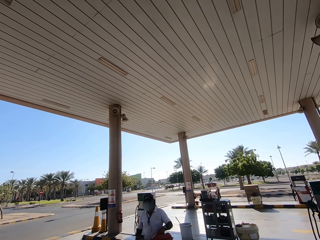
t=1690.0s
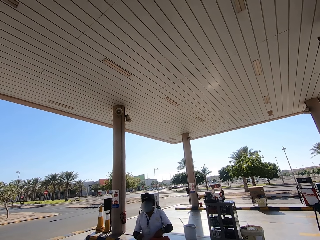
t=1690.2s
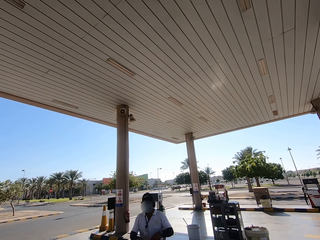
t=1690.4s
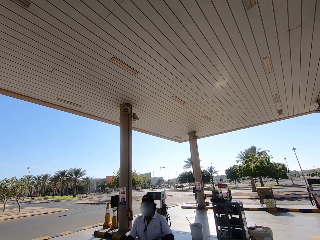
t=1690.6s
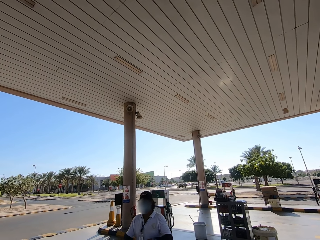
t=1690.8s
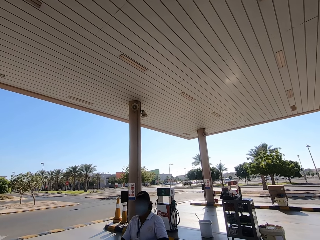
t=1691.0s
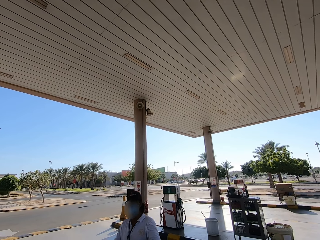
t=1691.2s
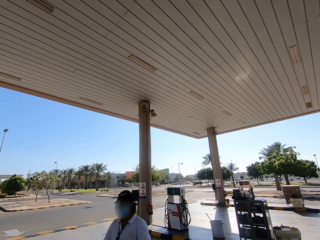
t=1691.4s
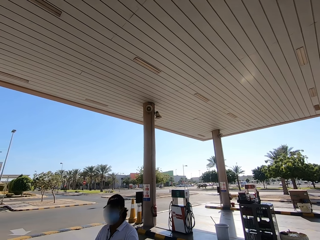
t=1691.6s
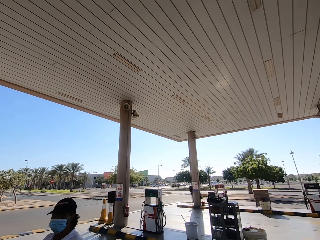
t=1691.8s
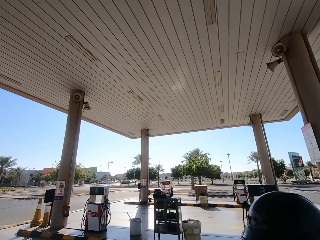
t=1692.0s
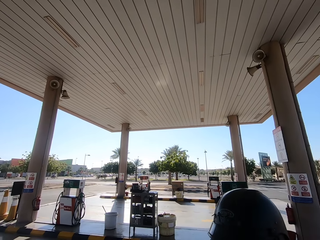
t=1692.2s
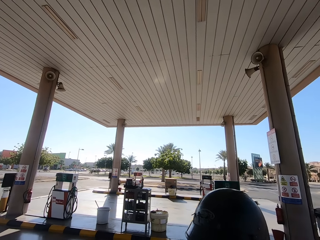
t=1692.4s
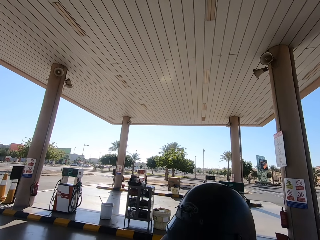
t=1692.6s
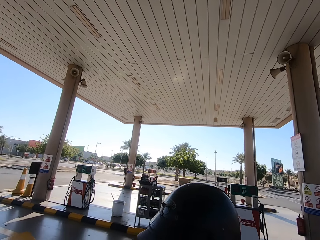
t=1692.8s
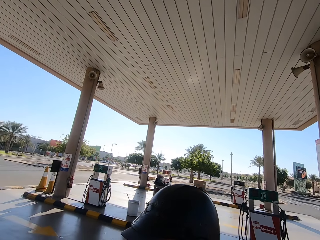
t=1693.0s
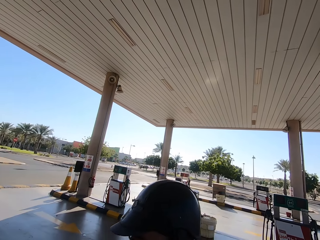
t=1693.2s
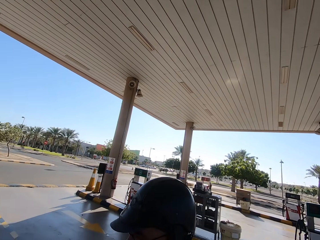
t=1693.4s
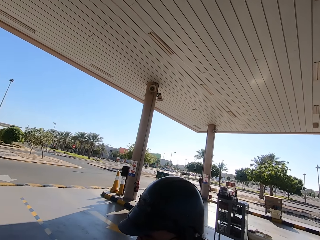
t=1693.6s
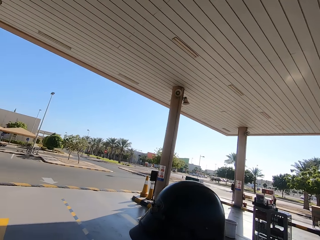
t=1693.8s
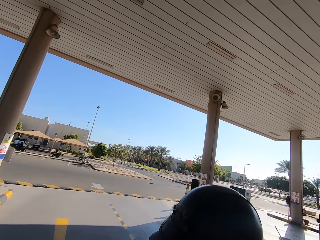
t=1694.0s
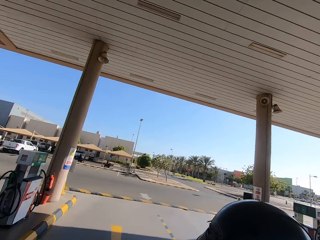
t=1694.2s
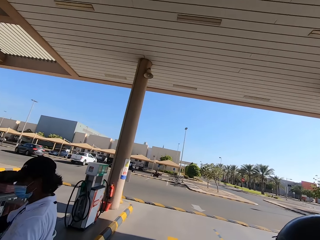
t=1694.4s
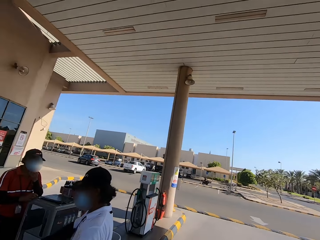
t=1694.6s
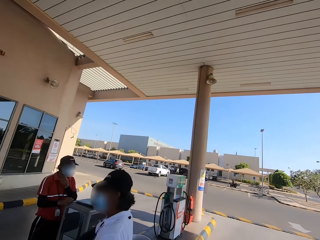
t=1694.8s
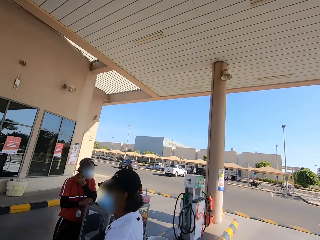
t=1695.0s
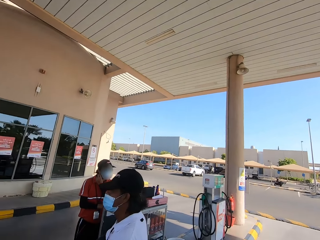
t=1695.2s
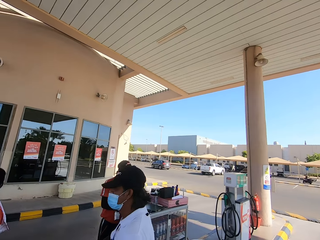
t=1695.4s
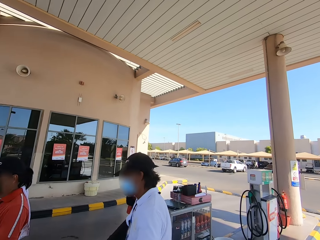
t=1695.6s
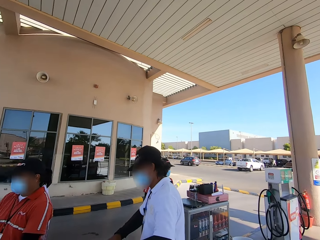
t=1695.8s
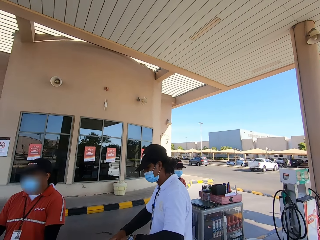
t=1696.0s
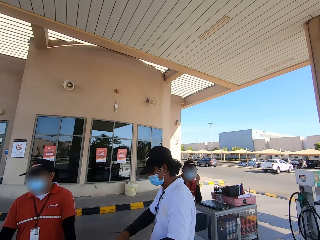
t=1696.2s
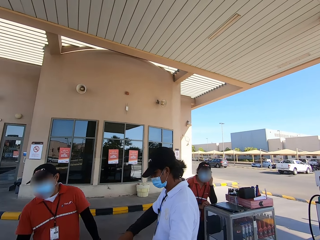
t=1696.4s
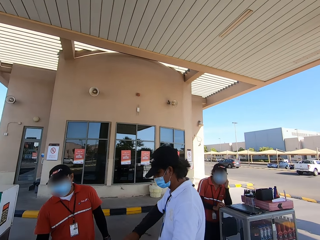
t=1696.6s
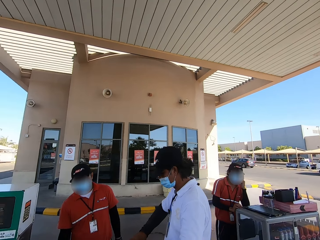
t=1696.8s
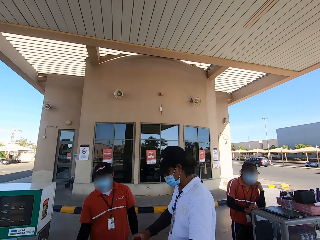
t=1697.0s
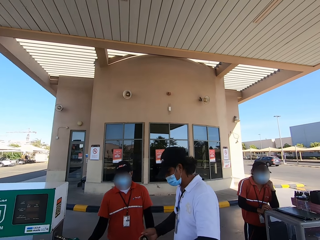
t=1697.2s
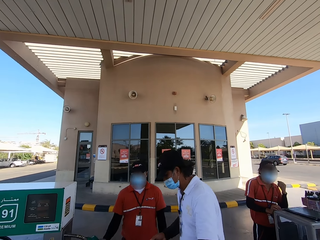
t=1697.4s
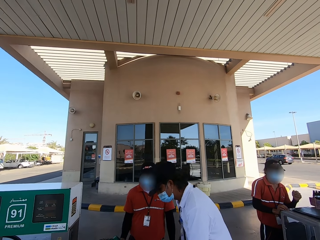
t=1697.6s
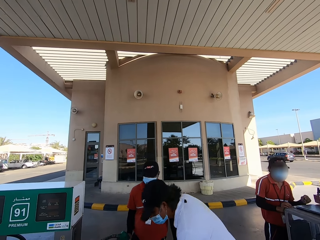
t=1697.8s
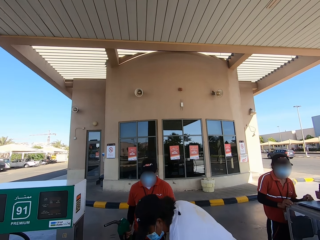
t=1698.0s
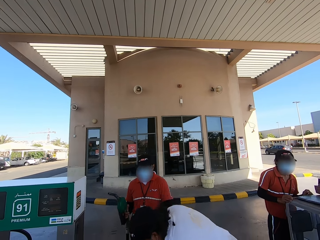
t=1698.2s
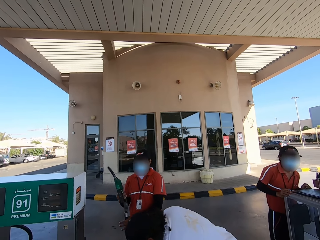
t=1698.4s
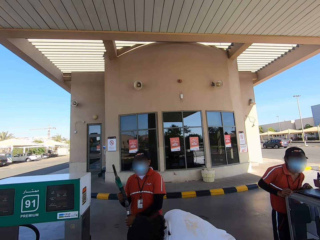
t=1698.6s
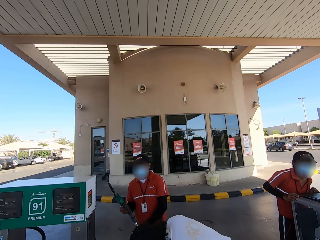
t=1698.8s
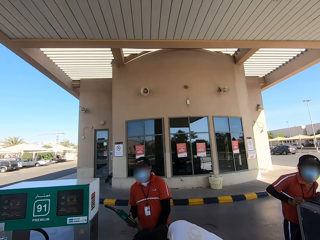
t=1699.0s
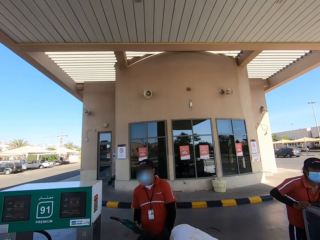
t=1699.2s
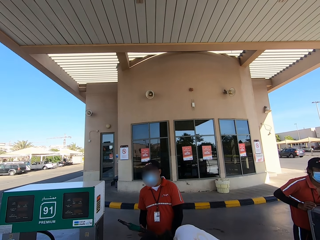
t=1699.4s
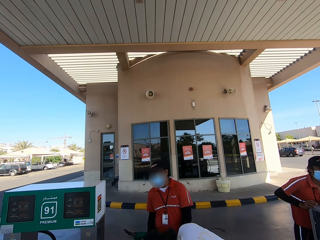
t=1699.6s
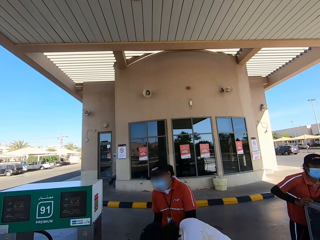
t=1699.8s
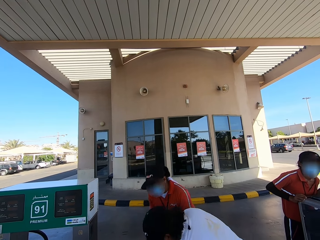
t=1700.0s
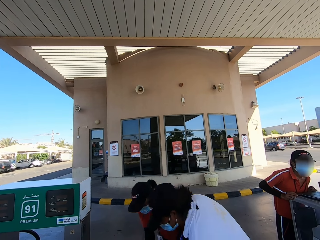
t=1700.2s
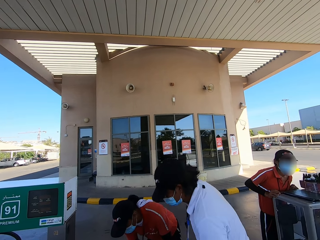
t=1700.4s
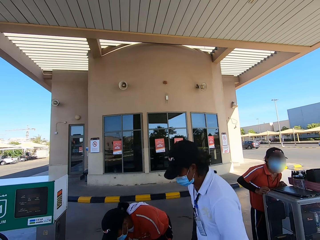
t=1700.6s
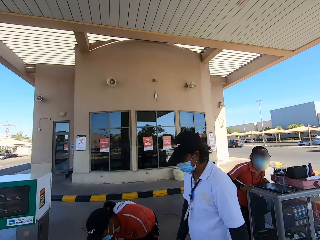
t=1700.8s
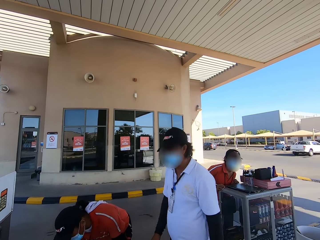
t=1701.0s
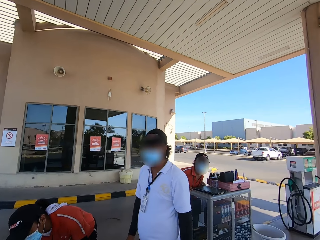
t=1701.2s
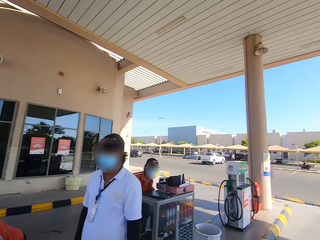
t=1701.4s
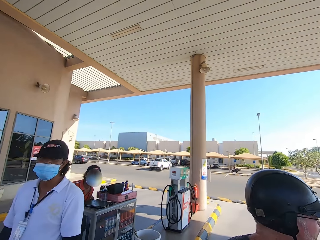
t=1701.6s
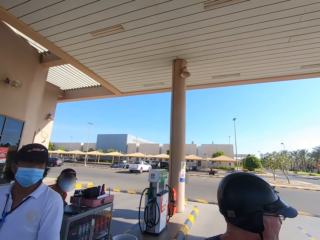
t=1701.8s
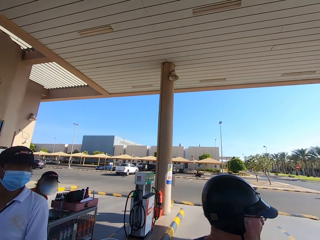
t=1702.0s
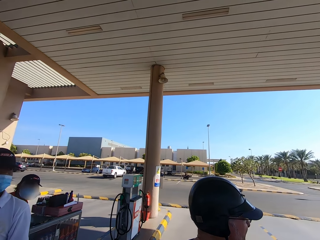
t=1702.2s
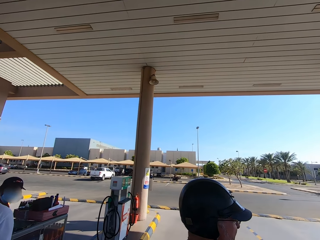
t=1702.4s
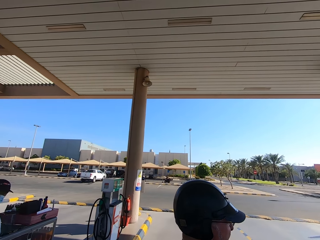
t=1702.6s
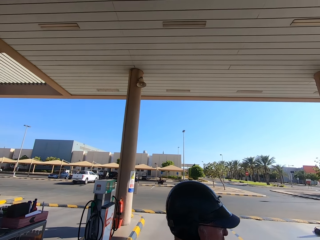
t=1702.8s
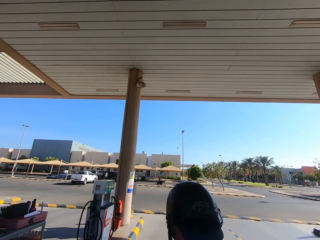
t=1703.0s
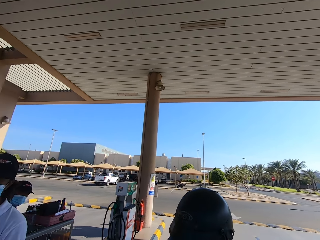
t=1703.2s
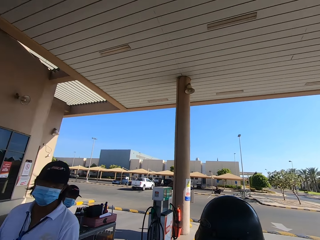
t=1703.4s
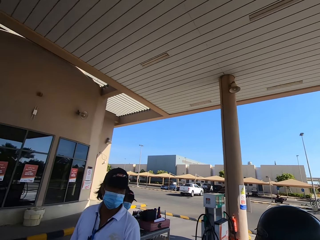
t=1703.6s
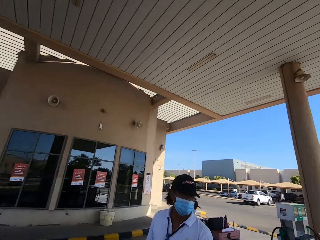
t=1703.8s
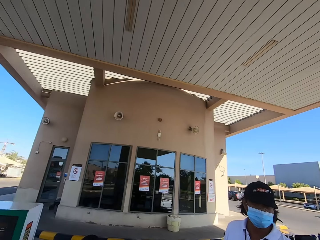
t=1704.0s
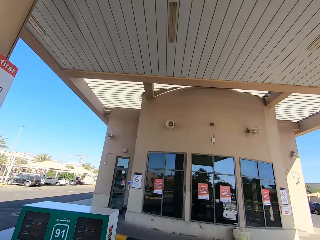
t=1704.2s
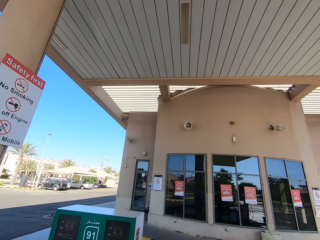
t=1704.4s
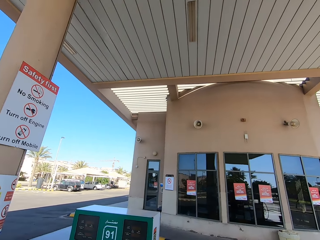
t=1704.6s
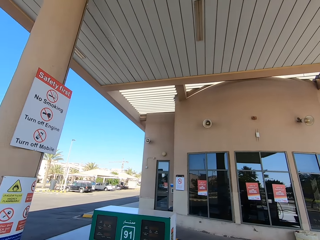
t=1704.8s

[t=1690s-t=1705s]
The camera wearer looks around the petrol station. A man puts down the jerry can. Another man holds a gasoline pump with his right hand. The other man fills the jerry can with the gasoline pump in his right hand.

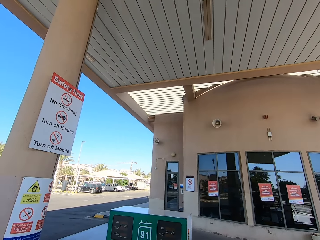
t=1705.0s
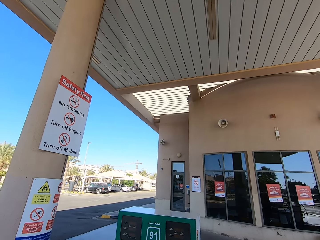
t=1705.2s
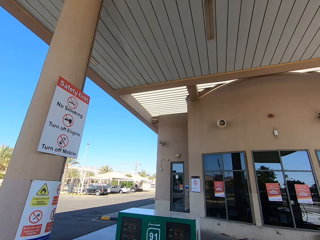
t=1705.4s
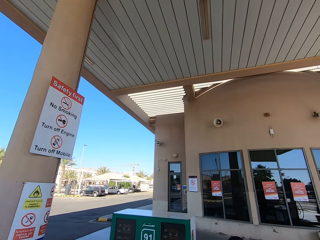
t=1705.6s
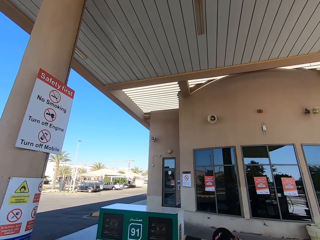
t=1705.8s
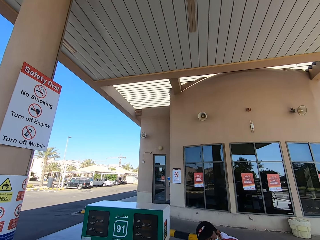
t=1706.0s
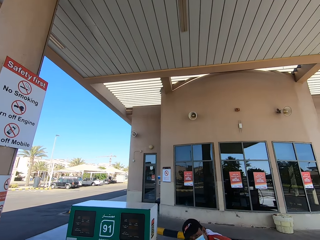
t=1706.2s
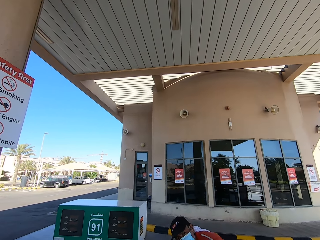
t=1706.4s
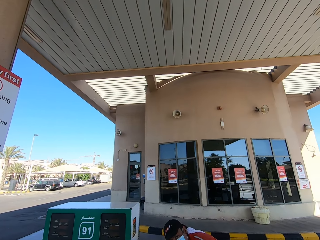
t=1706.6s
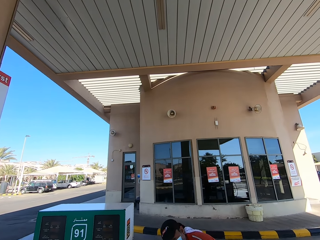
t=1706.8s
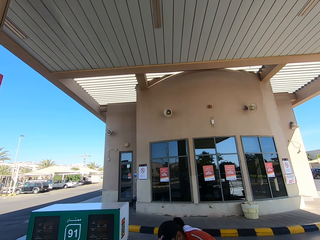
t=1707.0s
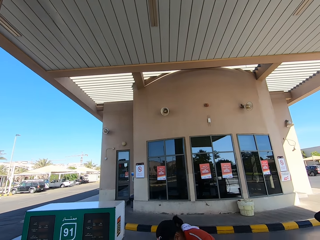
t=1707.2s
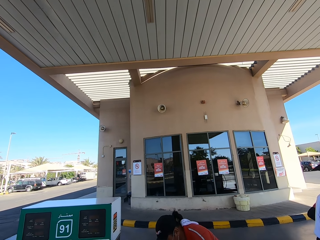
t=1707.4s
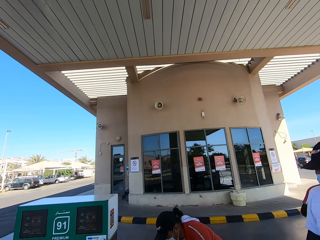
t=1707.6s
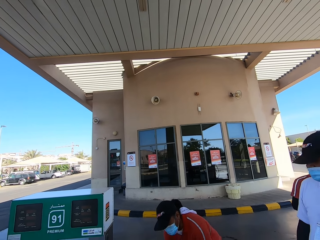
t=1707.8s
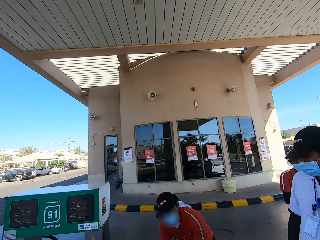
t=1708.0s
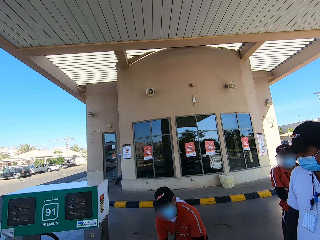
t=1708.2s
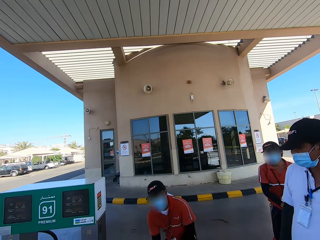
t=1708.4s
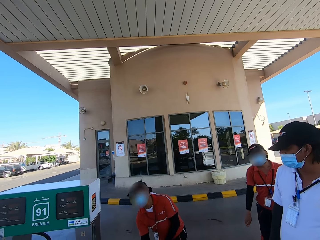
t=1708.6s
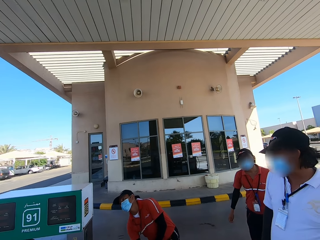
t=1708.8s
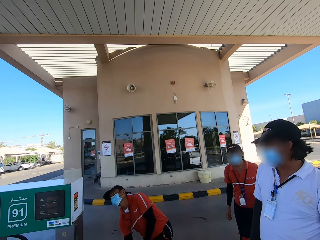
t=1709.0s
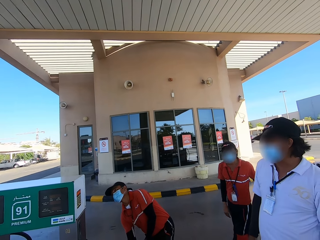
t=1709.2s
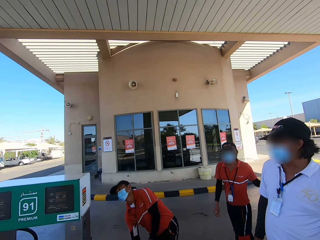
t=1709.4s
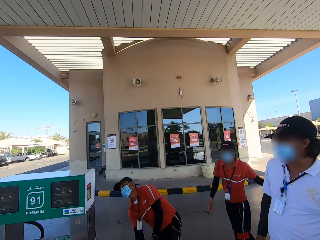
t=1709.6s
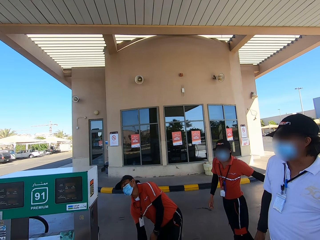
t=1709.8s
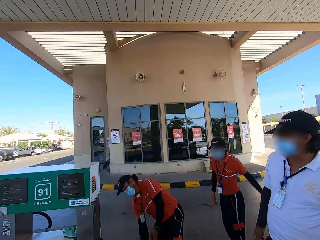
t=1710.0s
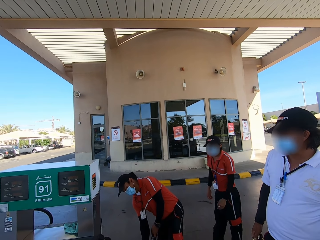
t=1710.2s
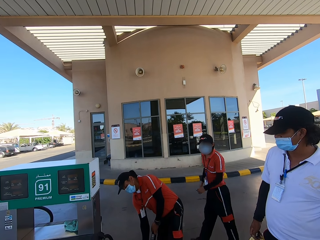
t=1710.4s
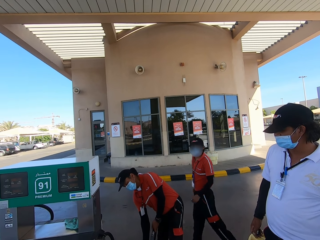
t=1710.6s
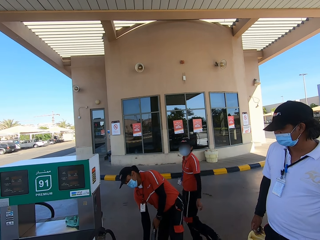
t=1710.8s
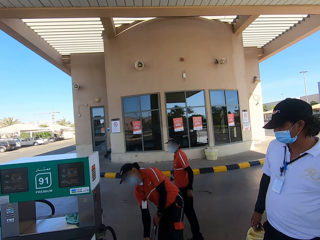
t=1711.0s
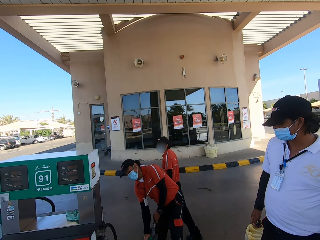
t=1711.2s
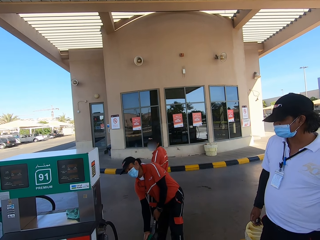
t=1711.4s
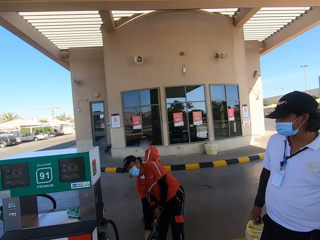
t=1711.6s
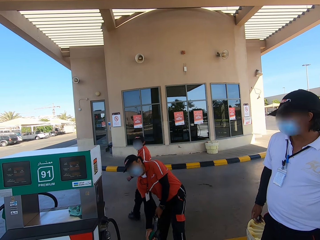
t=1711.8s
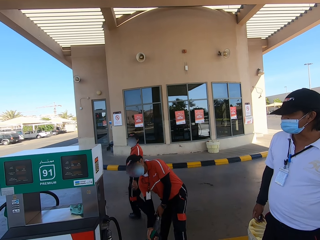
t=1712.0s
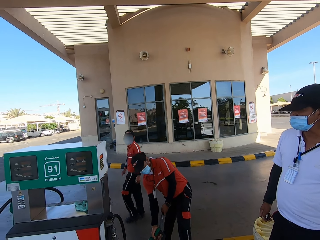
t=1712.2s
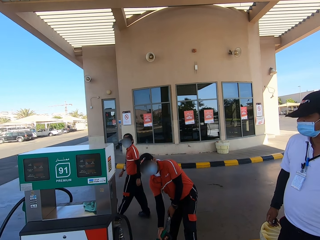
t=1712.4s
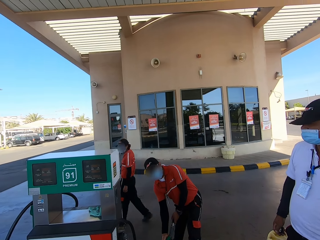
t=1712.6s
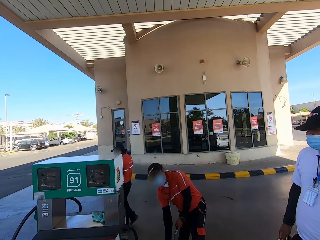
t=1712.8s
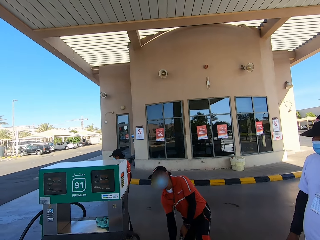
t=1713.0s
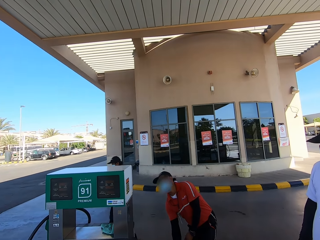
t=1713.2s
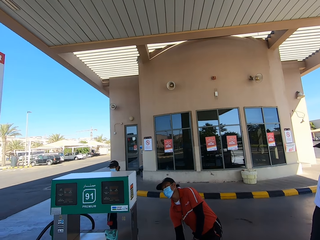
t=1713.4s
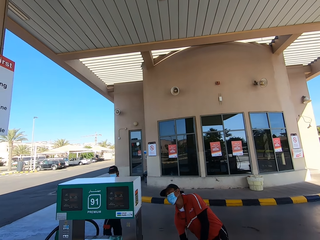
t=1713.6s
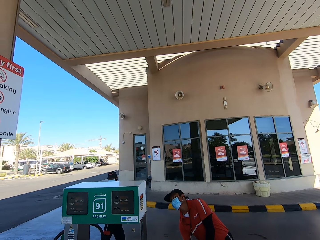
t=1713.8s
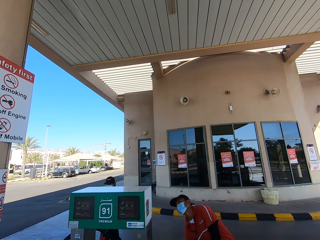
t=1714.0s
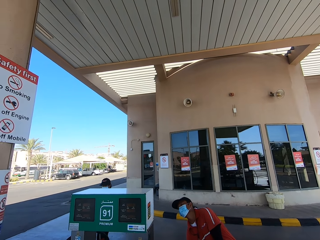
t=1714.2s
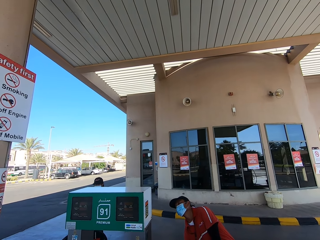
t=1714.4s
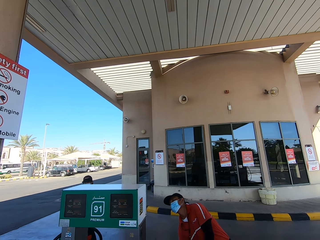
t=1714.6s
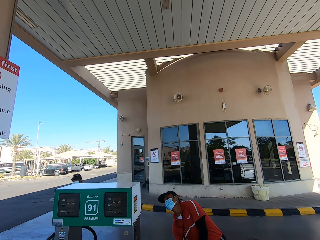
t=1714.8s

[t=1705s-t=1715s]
A petrol attendant walks in the petrol station.
